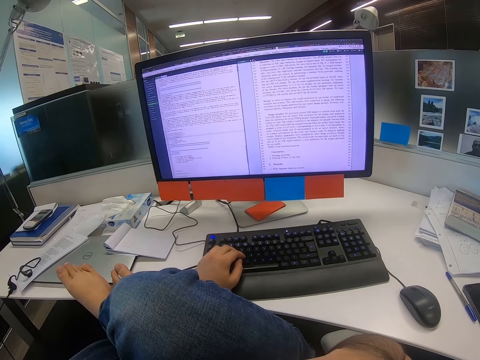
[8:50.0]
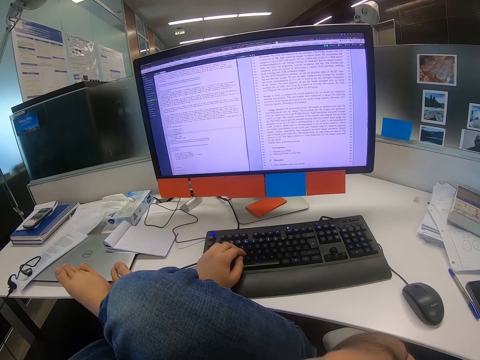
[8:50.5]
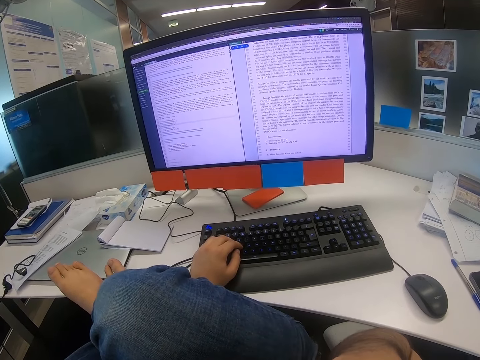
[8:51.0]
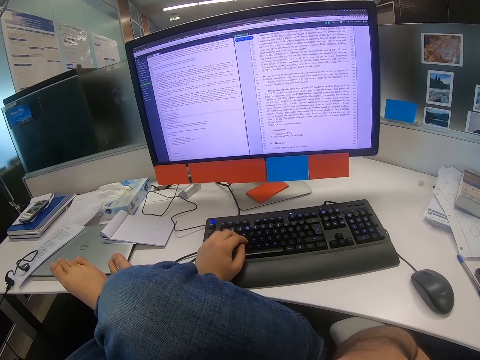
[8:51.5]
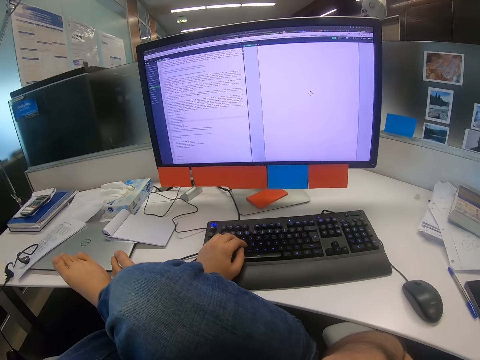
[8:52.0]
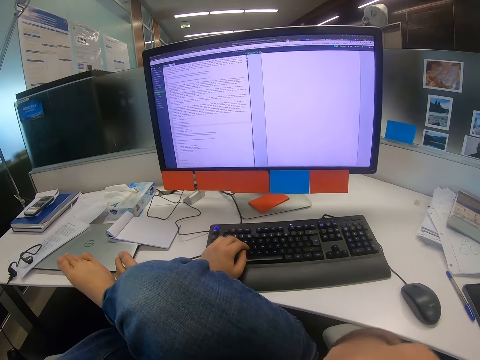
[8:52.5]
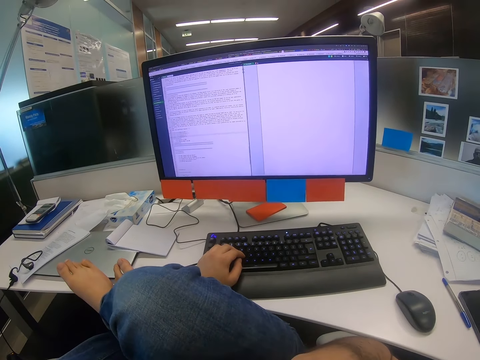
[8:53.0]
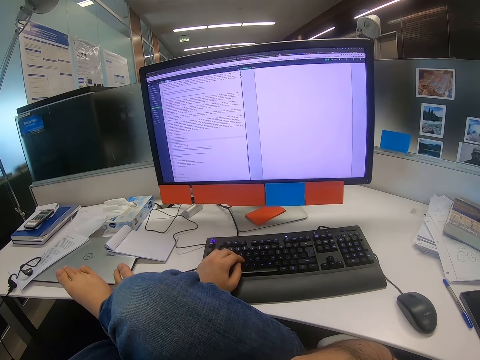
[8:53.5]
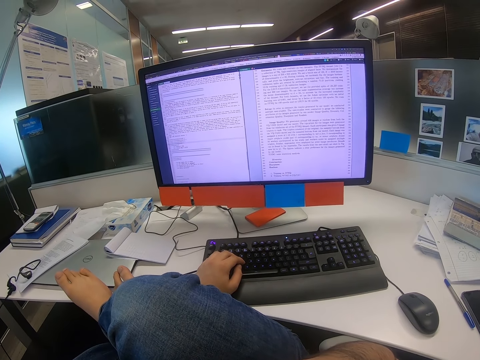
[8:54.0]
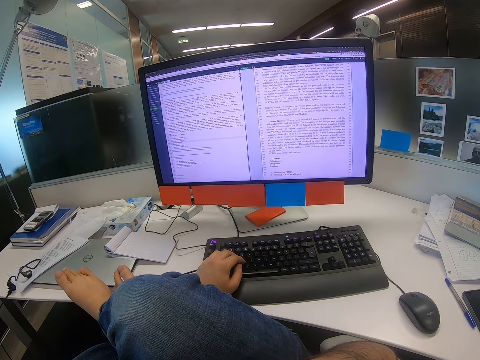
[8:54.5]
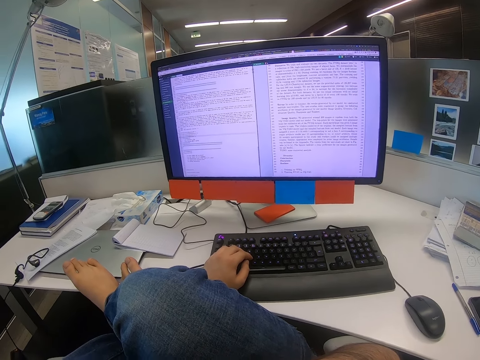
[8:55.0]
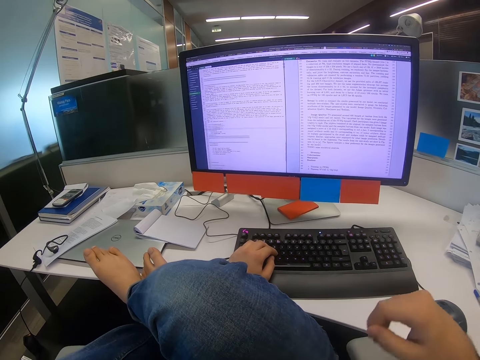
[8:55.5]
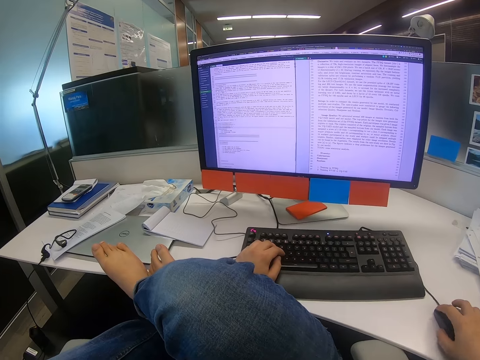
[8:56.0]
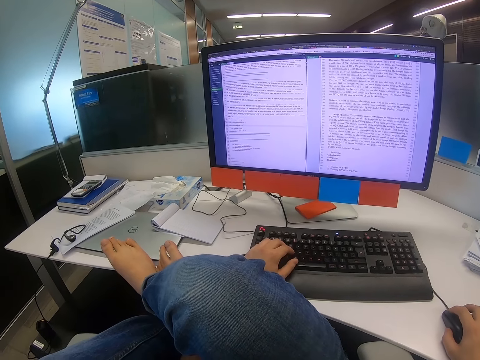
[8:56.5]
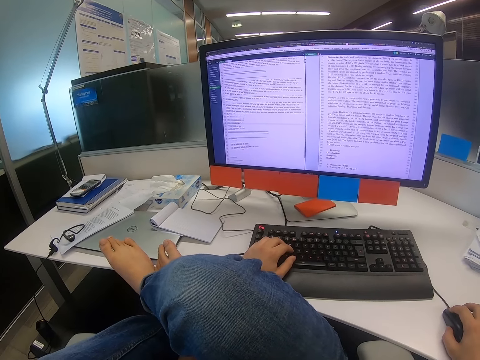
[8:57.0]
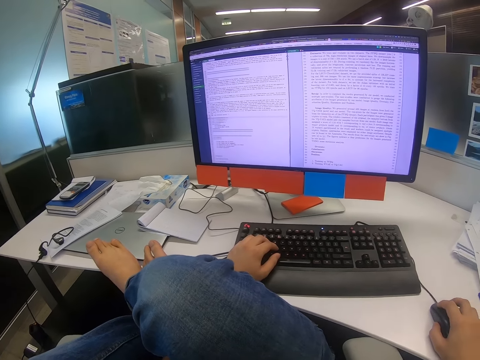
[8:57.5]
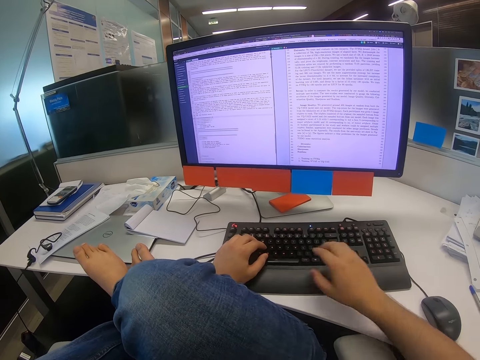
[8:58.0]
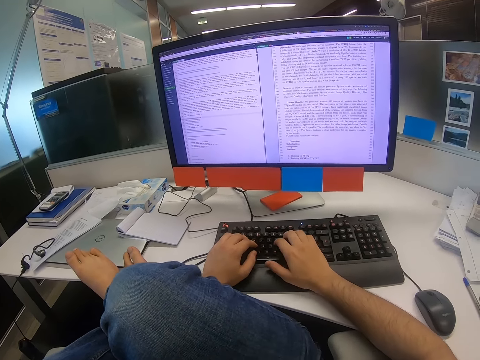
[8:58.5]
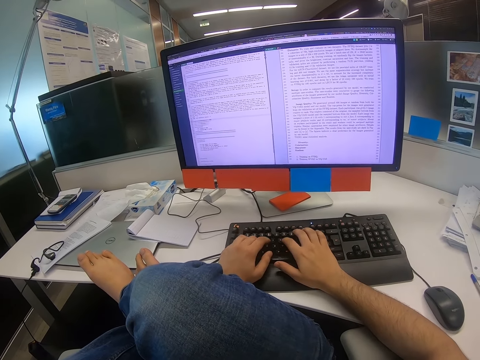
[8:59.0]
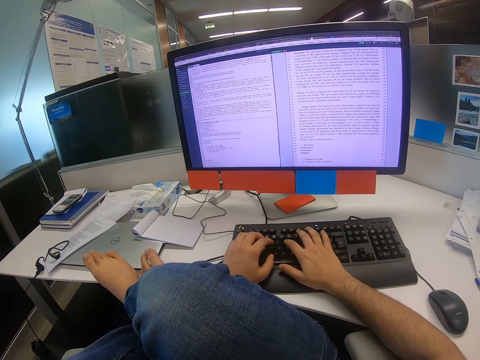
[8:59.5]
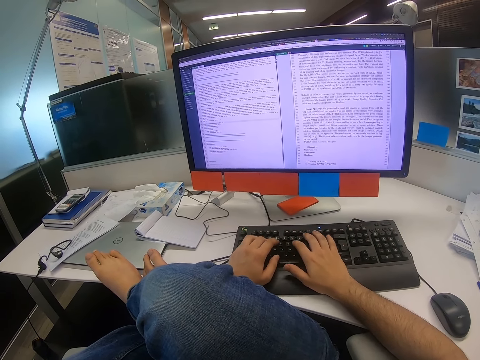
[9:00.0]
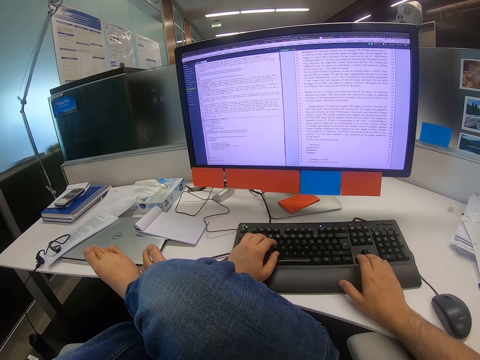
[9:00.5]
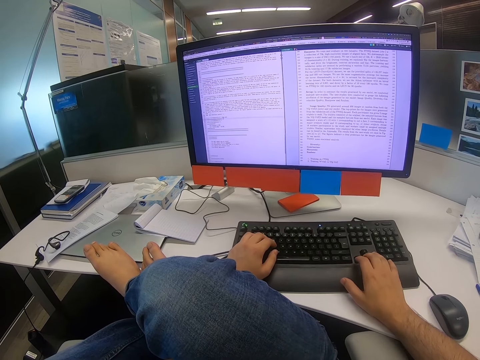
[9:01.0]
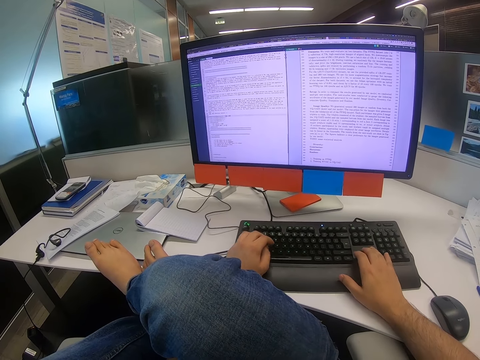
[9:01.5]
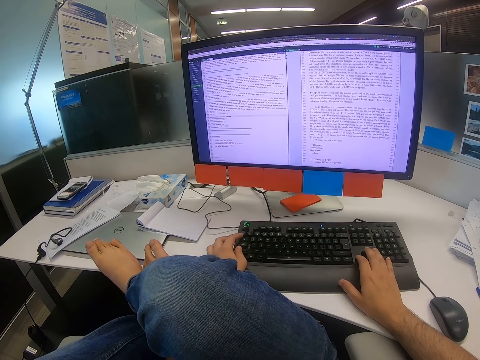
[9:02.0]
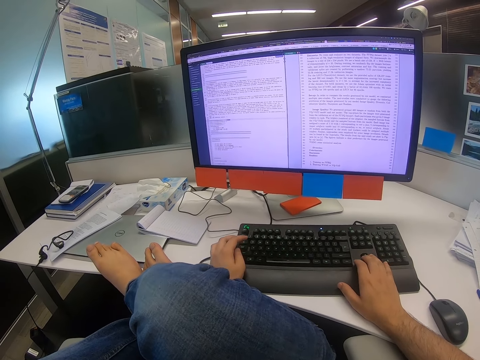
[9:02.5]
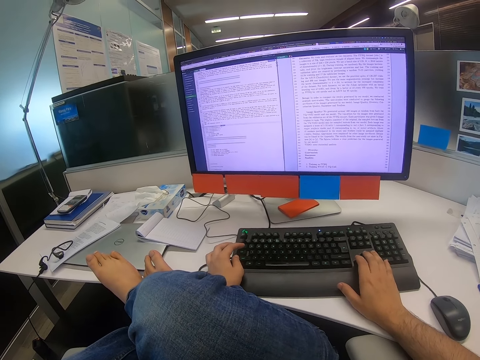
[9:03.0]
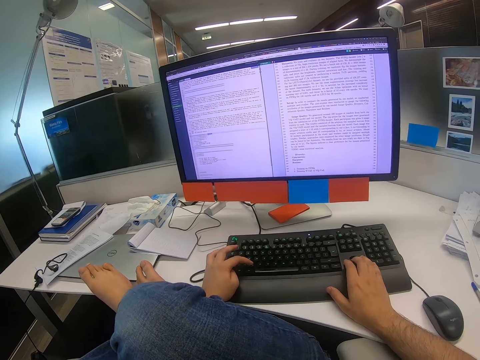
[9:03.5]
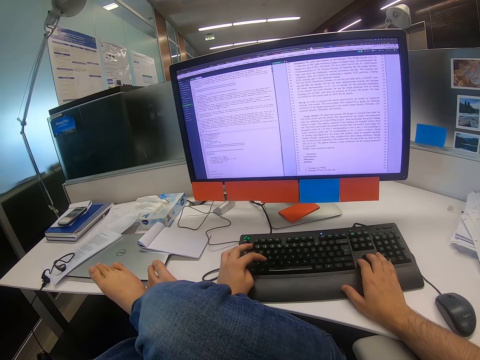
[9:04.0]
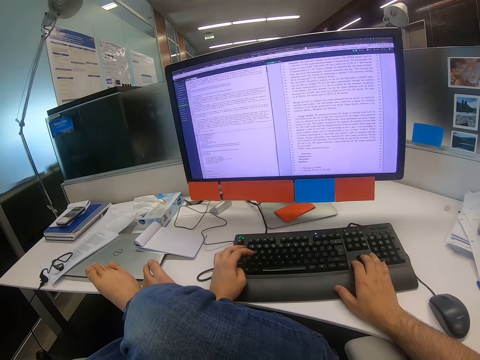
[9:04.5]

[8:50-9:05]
The camera wearer moves the mouse with the right hand. They type on the keyboard.

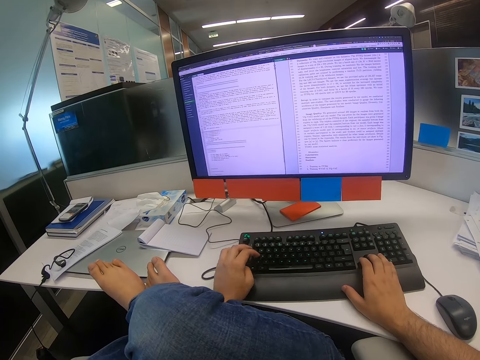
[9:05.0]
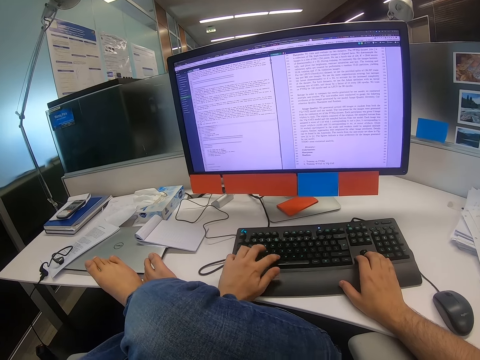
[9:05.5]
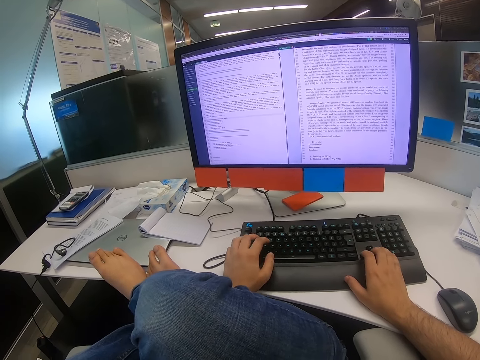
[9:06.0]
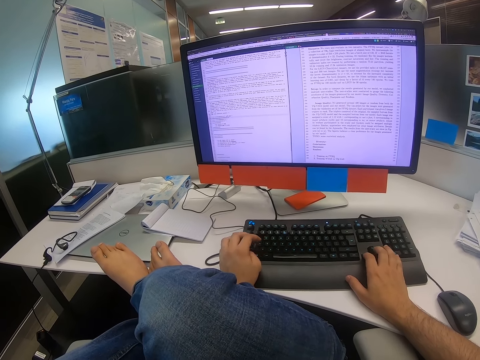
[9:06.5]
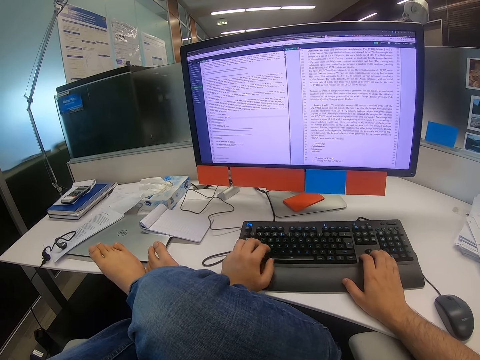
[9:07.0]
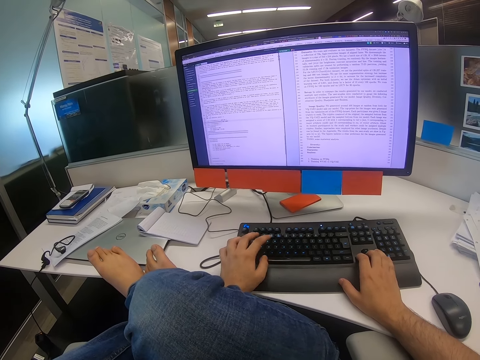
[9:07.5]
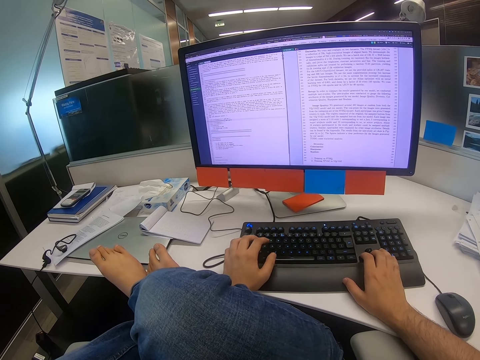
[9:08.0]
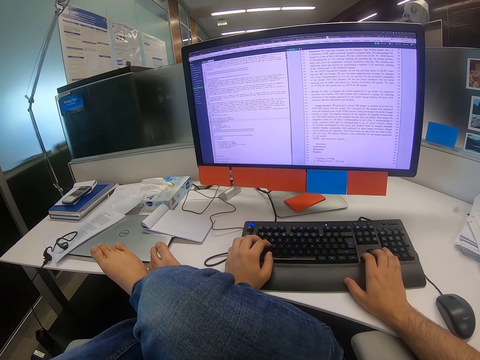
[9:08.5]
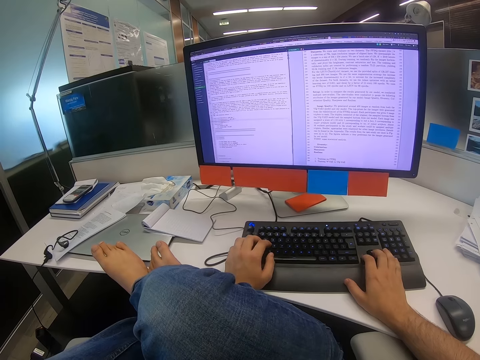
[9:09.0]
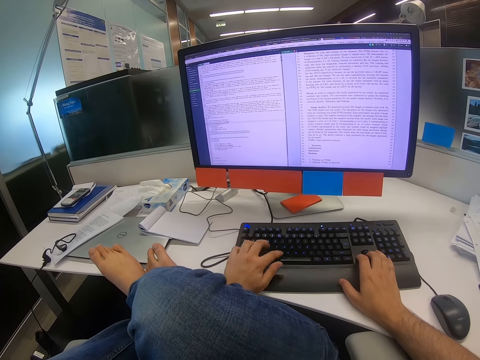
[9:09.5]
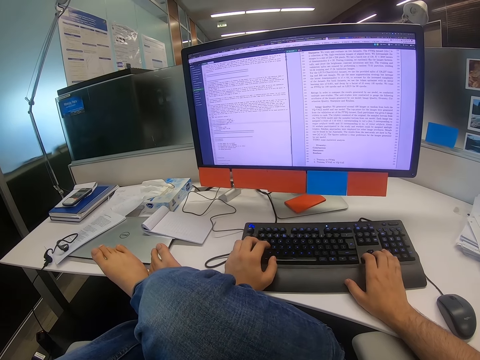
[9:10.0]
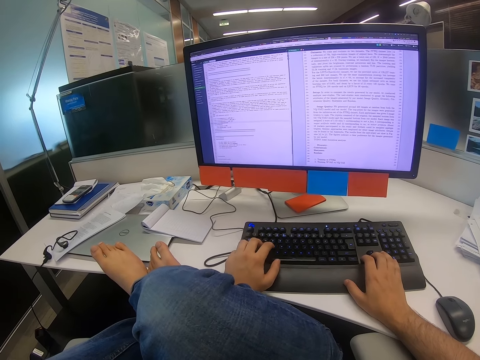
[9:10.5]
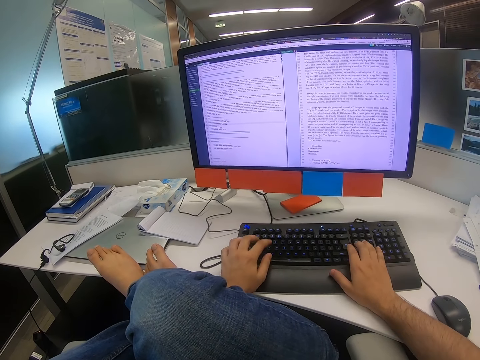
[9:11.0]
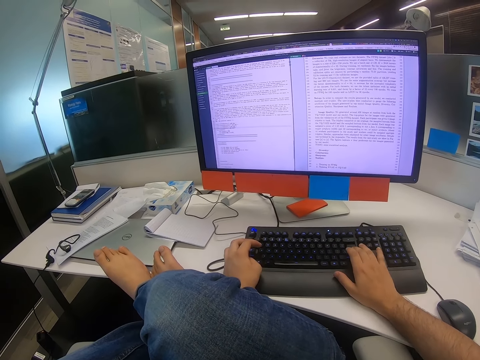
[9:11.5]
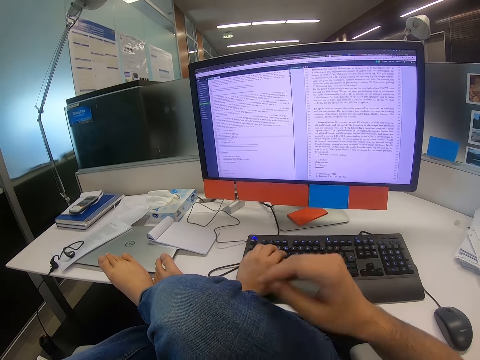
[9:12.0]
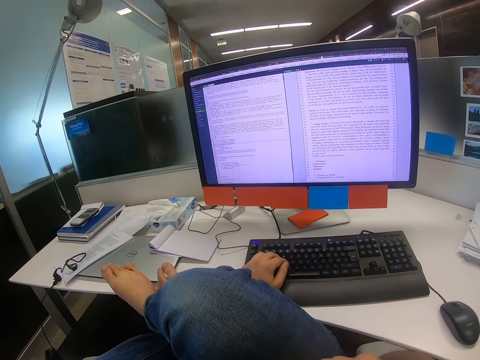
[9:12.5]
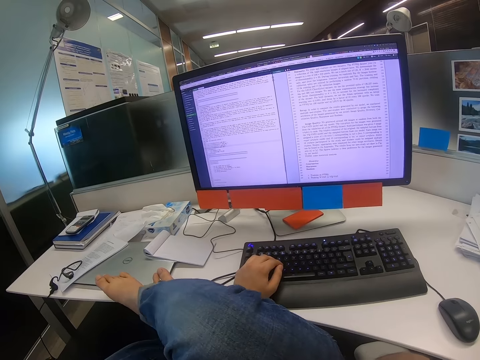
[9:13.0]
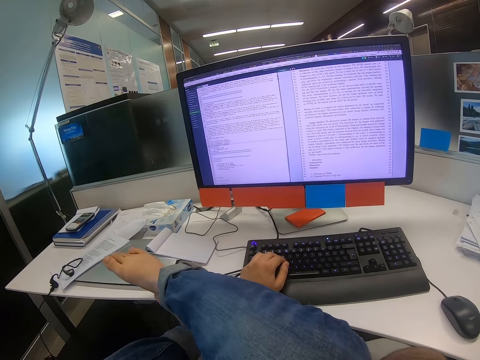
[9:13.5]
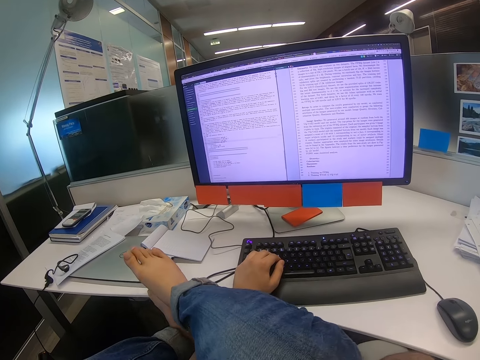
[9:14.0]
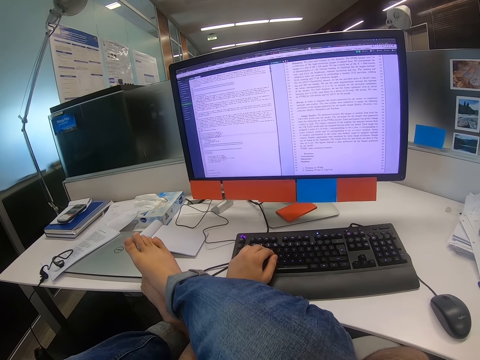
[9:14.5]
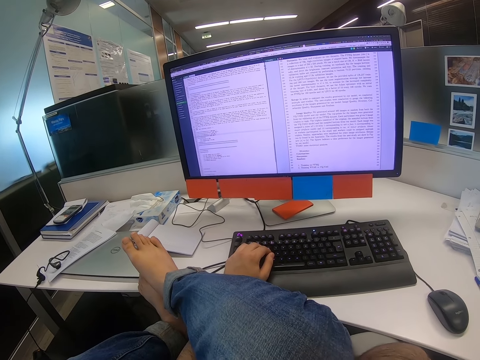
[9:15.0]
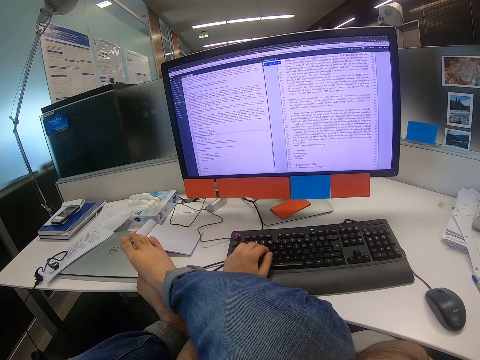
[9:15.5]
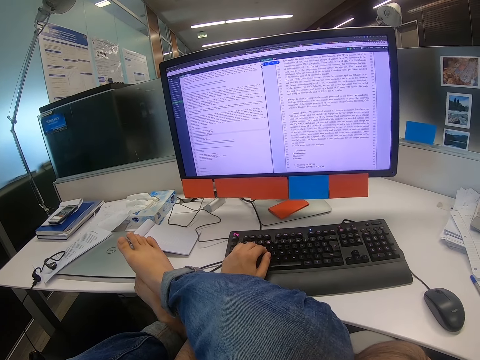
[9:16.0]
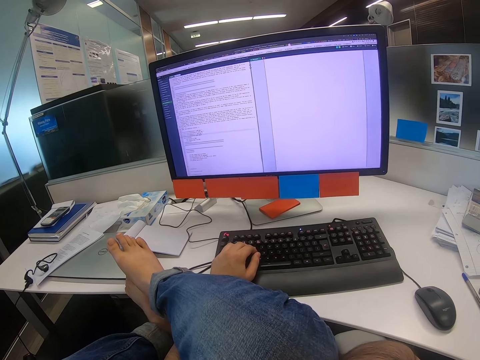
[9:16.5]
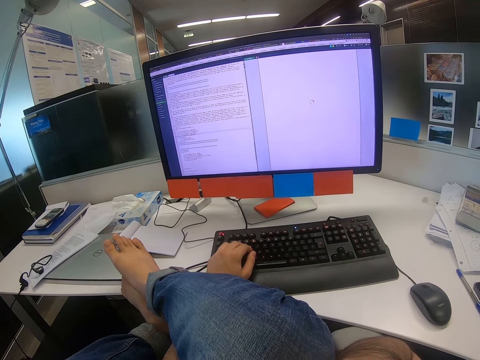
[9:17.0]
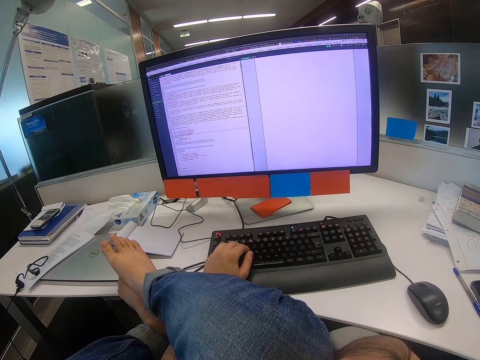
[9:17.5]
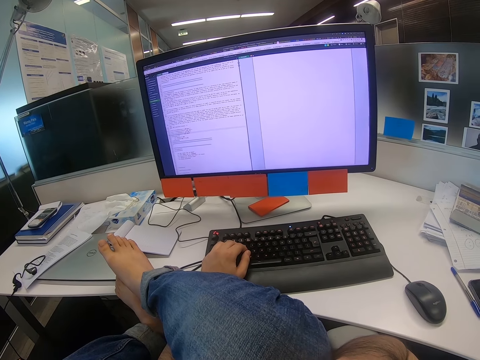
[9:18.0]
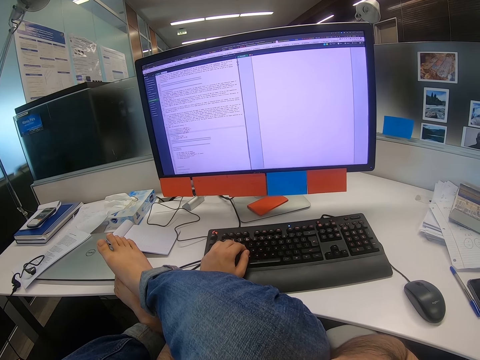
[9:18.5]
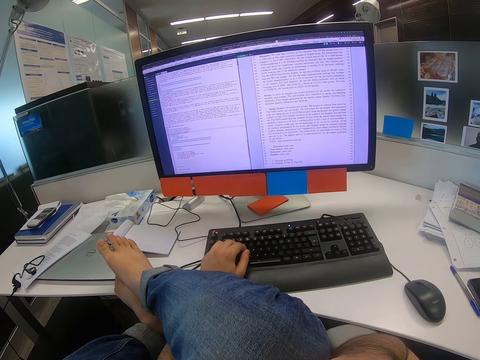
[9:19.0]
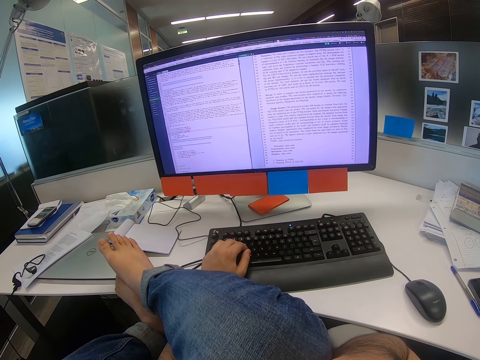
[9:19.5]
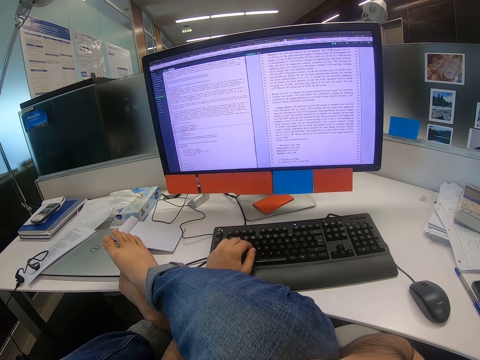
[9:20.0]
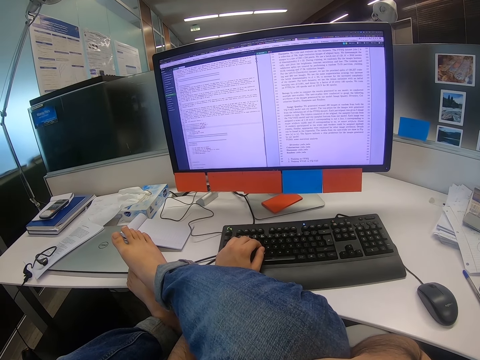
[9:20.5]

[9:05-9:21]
The camera wearer lifts his right hand.
